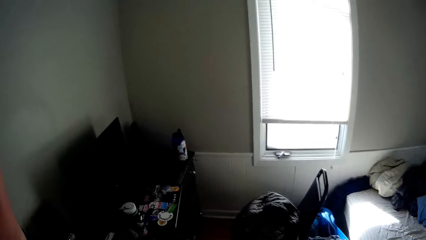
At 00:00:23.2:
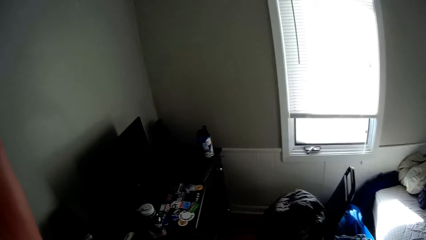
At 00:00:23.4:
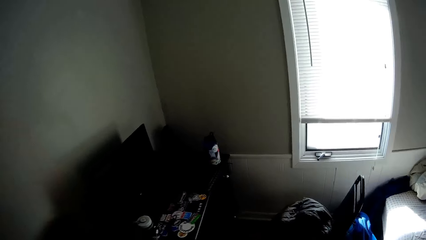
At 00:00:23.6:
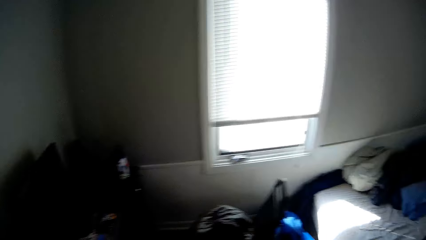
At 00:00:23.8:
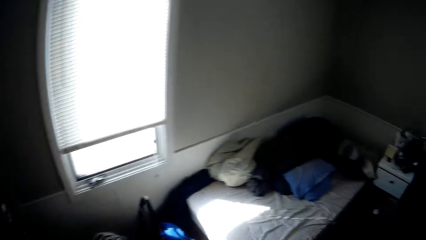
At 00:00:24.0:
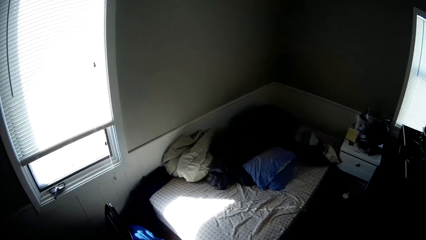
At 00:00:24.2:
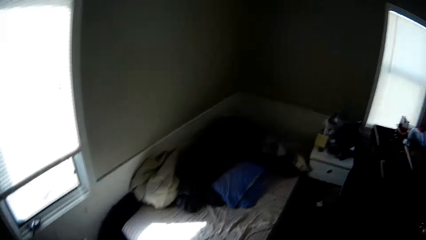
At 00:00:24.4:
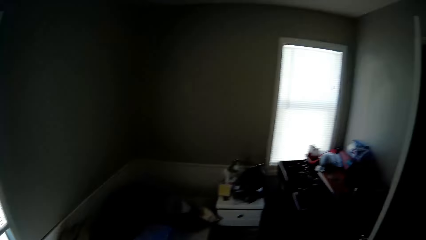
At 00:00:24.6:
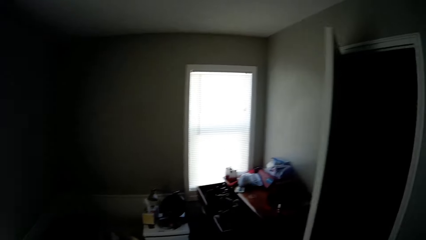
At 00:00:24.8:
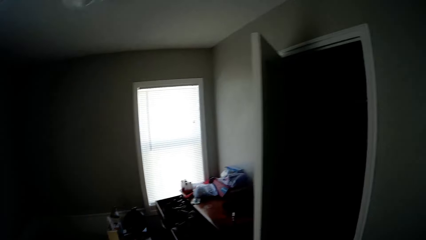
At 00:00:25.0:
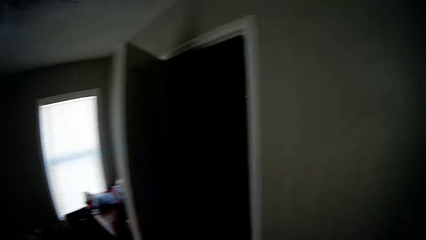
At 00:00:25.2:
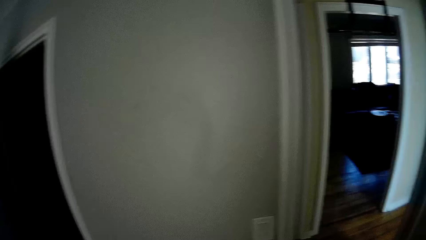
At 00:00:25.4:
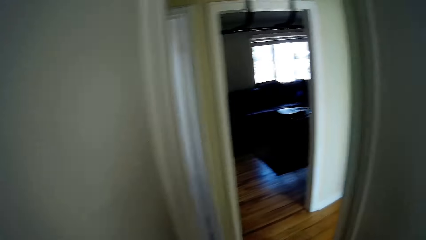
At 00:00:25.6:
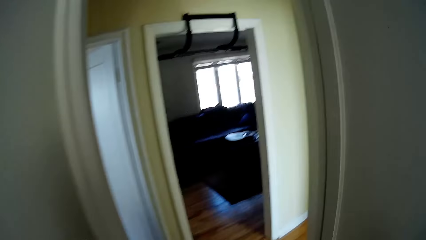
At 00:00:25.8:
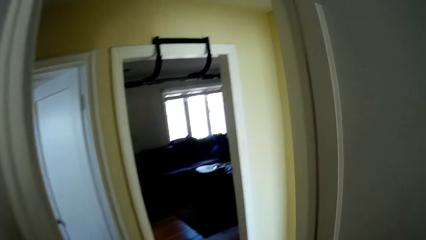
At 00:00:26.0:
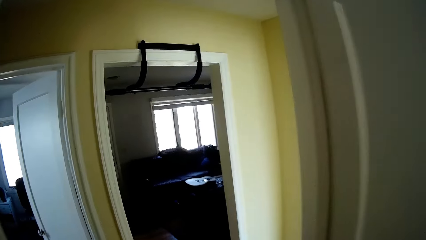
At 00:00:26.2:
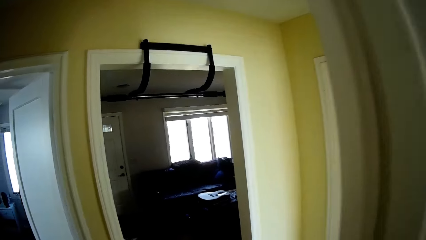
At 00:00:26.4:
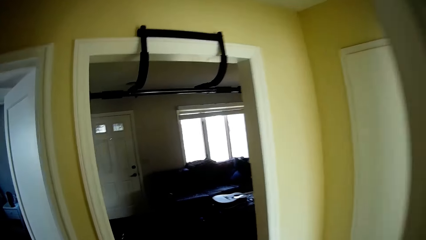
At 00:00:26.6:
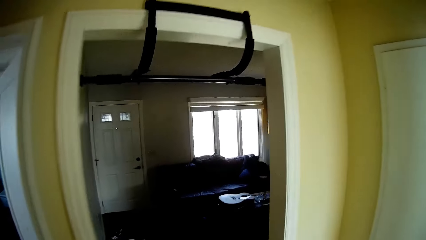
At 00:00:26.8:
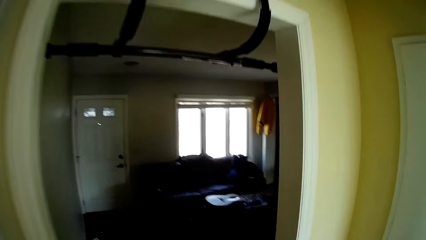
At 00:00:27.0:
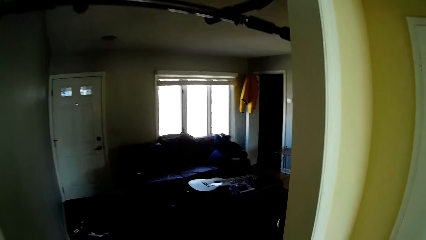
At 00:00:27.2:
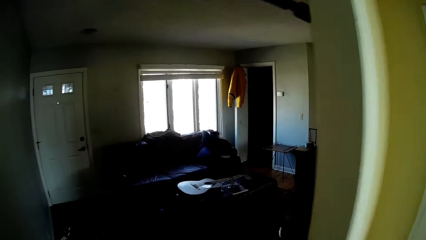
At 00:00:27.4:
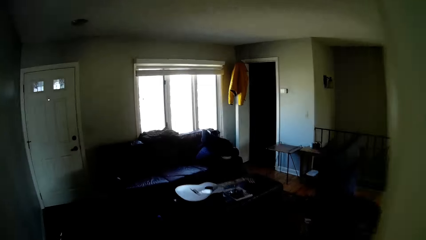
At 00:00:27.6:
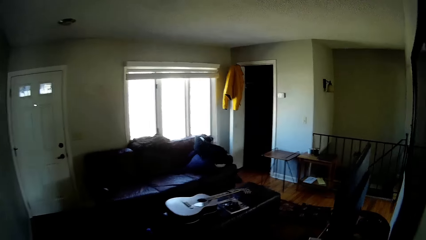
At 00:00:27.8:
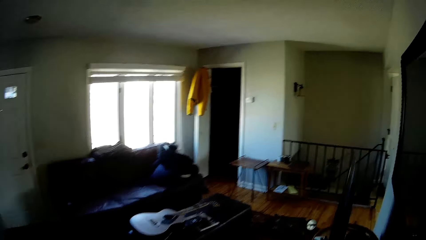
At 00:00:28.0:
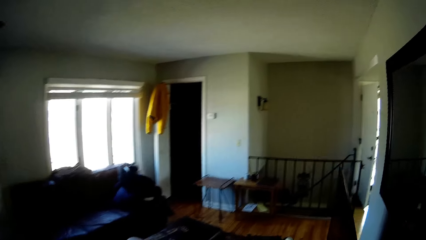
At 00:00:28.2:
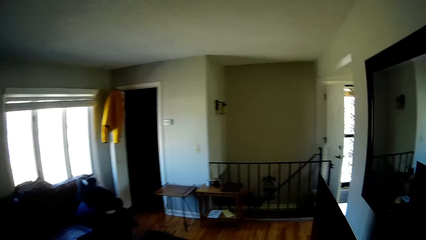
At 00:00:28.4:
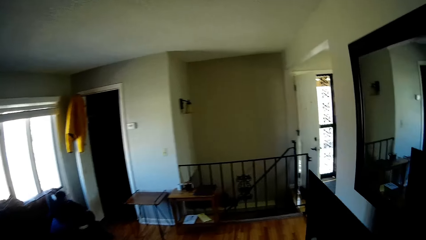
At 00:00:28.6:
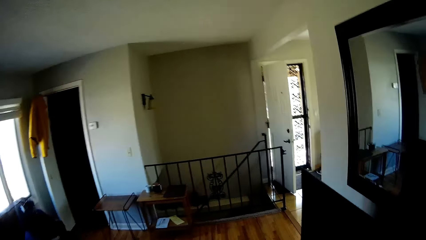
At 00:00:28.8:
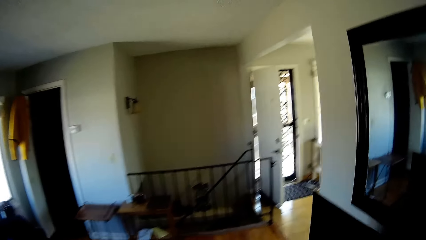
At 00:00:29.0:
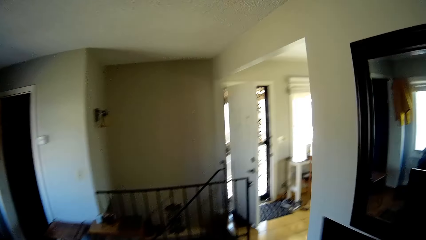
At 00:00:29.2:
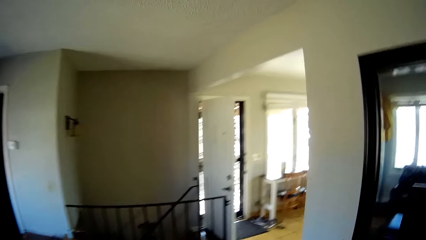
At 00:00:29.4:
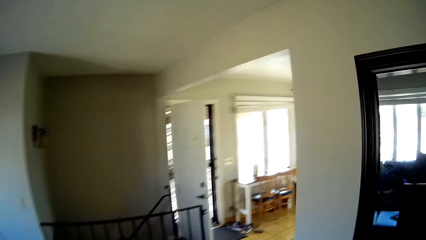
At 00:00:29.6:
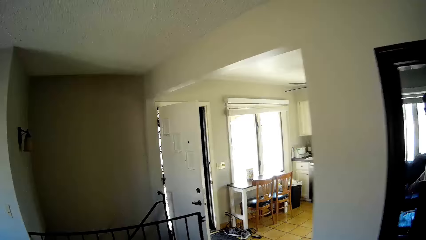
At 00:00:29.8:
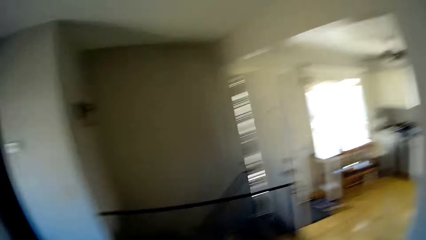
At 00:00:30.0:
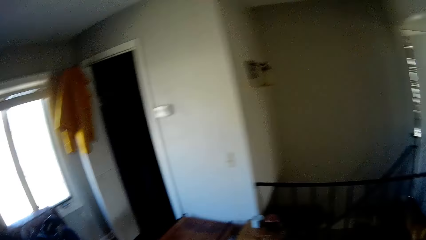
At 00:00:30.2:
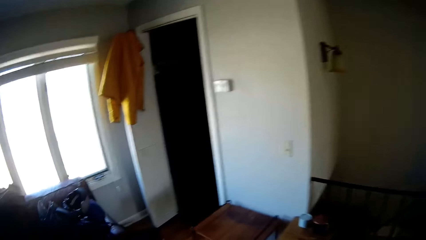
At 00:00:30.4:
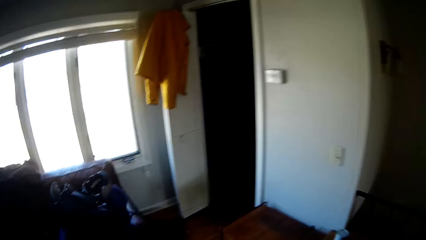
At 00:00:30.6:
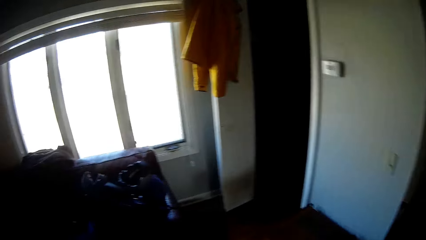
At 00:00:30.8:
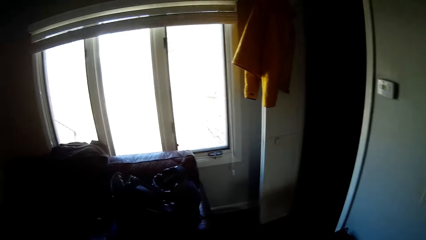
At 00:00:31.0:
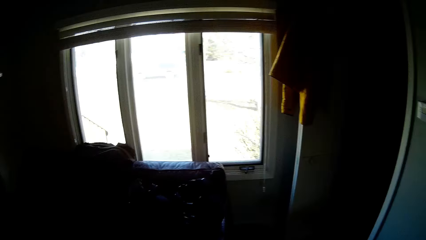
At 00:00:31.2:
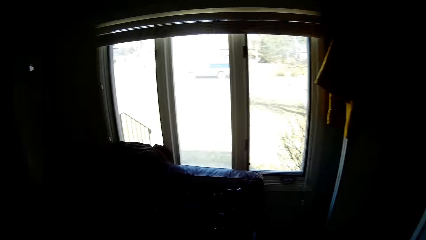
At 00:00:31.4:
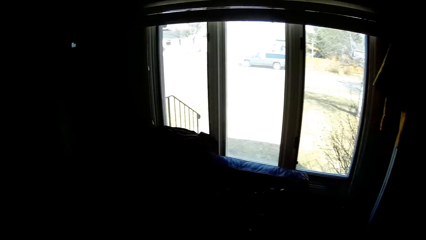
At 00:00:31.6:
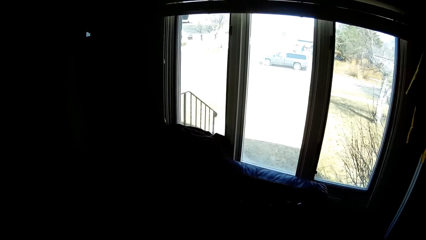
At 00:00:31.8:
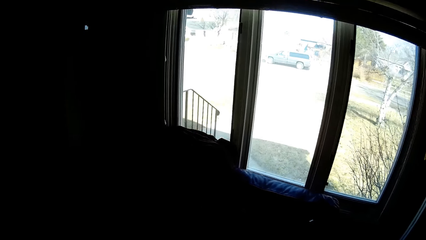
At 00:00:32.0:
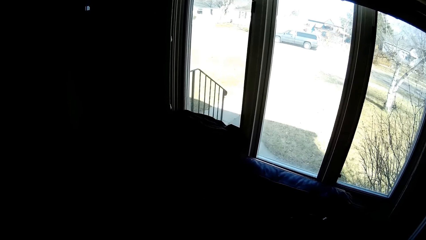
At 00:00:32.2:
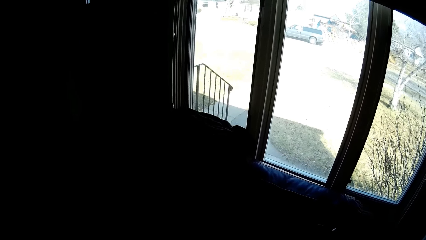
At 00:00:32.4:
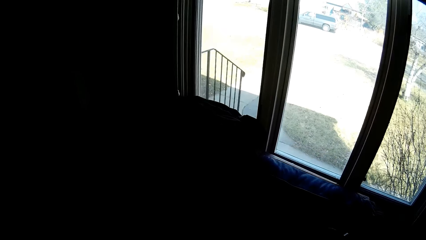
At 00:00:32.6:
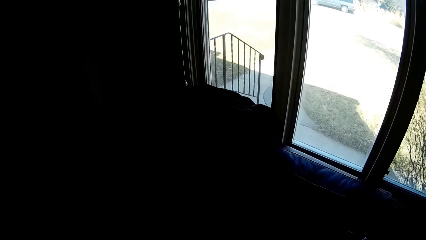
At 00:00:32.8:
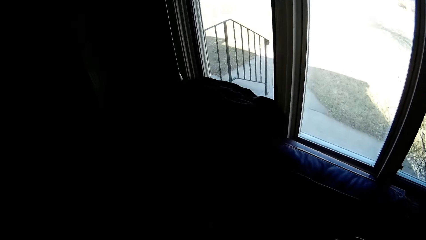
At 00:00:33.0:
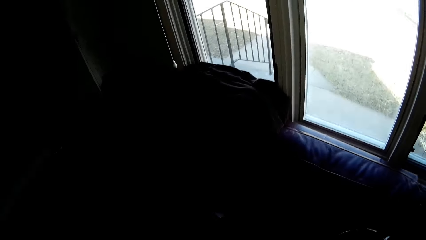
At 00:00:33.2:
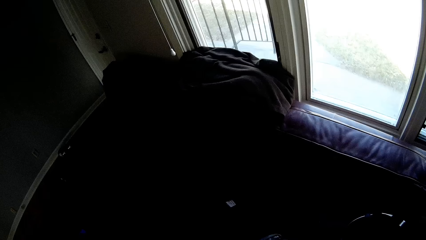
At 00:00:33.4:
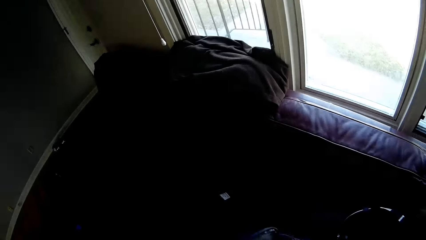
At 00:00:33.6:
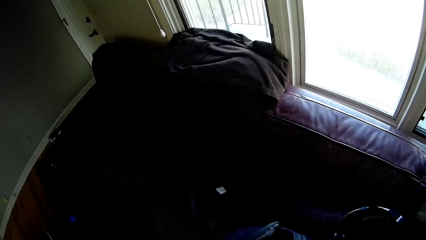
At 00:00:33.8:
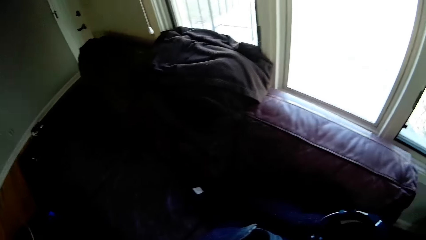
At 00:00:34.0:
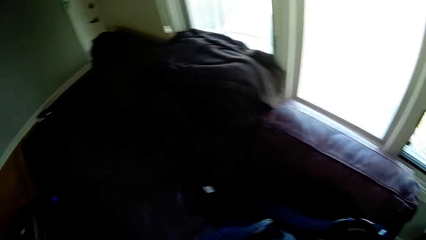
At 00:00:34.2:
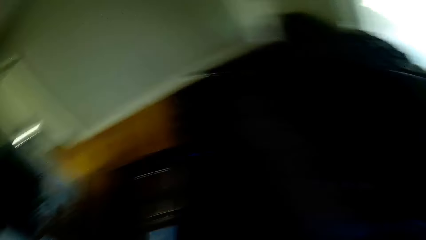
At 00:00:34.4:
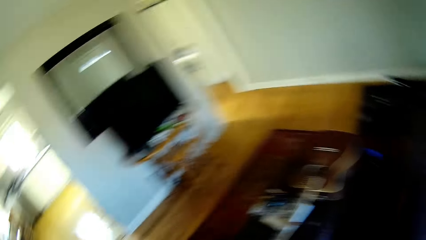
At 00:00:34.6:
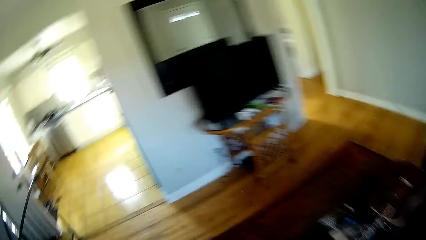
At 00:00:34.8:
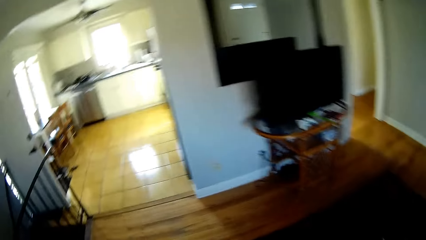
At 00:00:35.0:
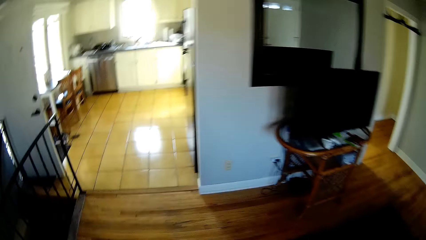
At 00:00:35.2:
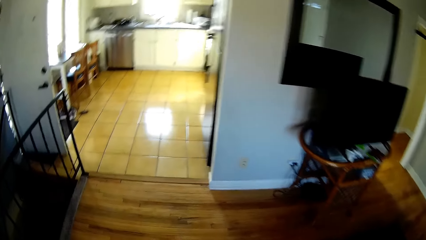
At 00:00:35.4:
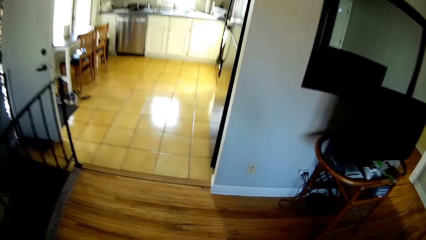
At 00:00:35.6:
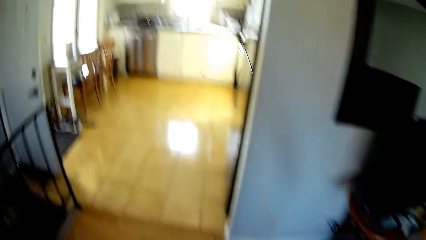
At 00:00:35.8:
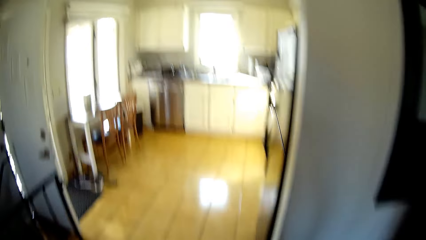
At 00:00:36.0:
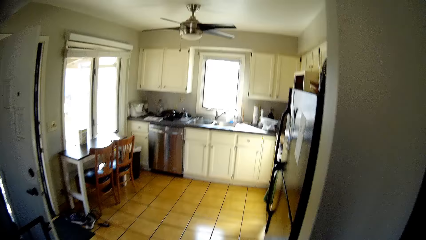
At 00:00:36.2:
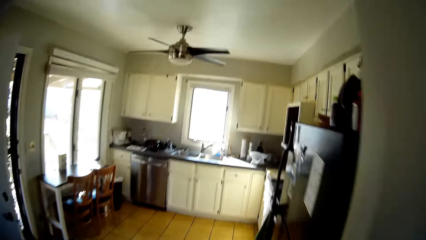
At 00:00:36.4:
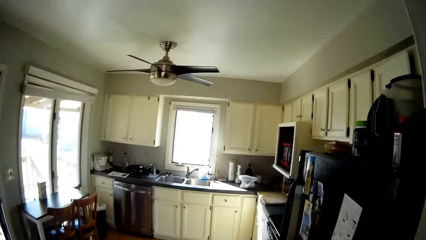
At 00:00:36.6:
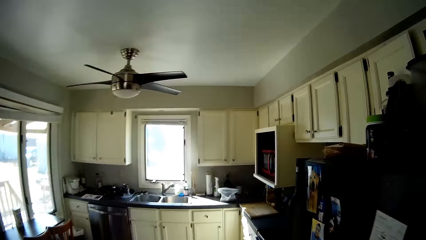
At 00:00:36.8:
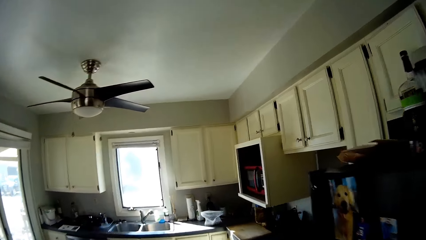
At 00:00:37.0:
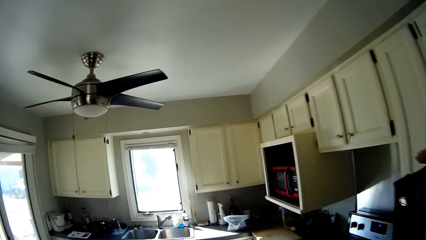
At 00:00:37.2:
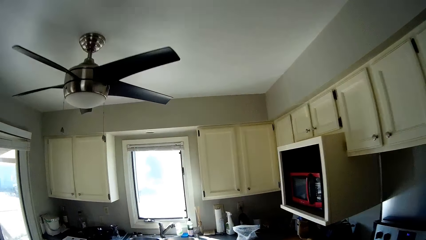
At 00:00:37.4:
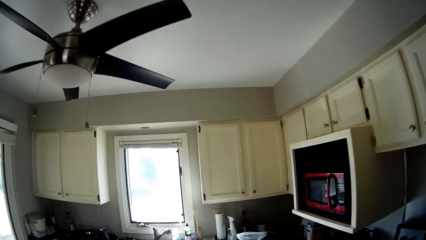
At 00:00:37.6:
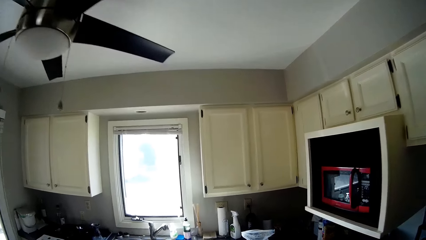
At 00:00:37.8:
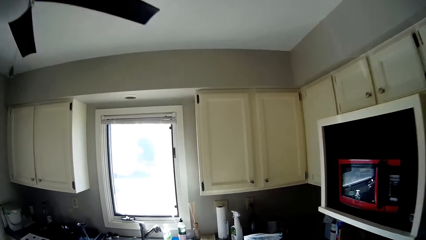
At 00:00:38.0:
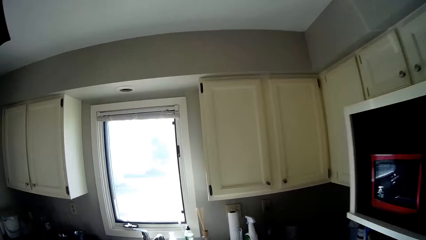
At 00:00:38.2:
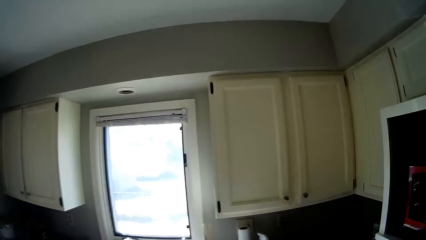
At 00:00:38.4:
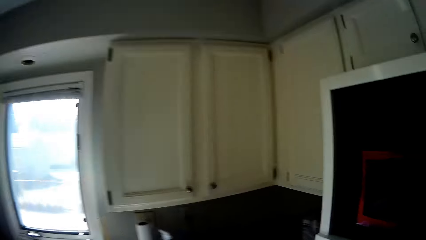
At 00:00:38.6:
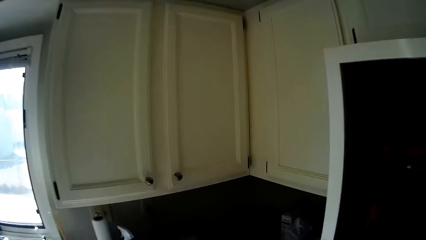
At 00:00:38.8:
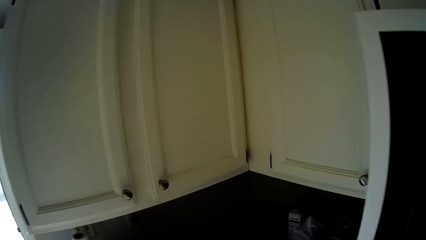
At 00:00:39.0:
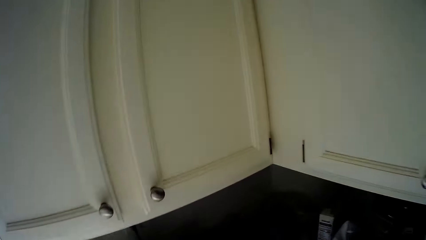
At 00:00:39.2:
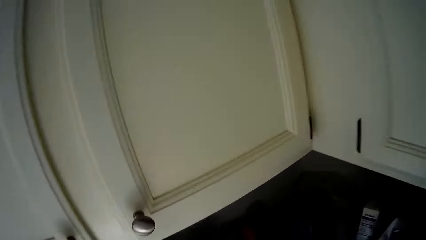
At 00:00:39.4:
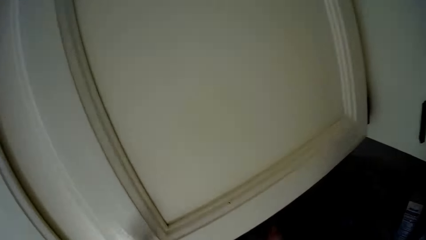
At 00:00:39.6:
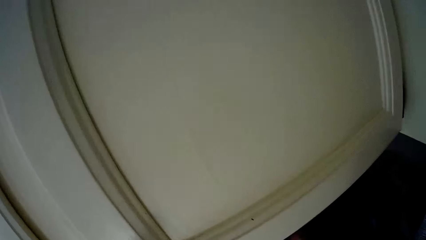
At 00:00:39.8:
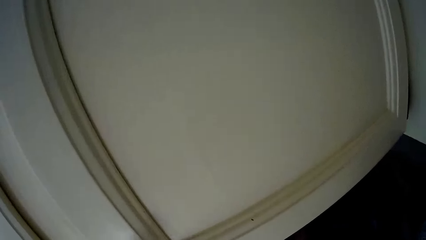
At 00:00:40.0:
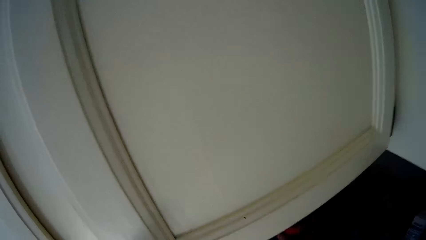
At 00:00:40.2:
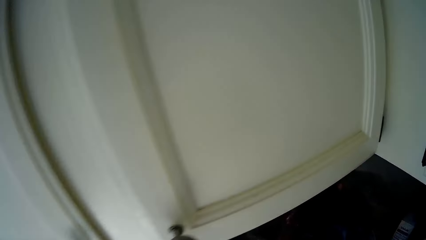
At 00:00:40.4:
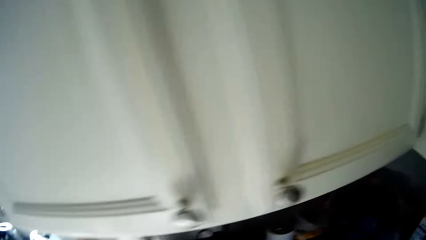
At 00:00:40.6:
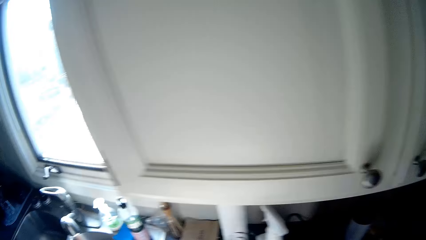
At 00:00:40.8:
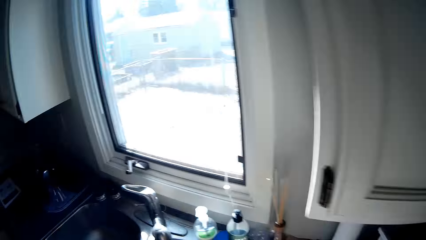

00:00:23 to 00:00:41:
The camera wearer raises a red cloth. They walk out of the bedroom. They walk in a room. They get to the kitchen.
